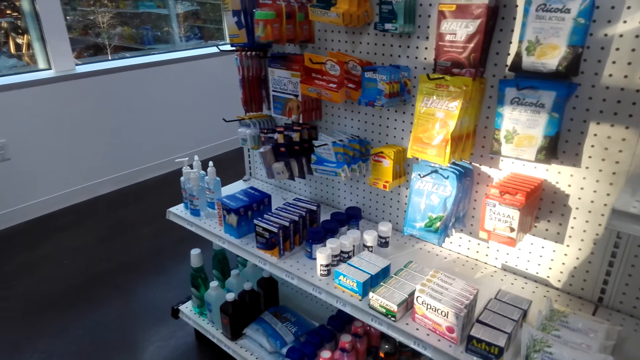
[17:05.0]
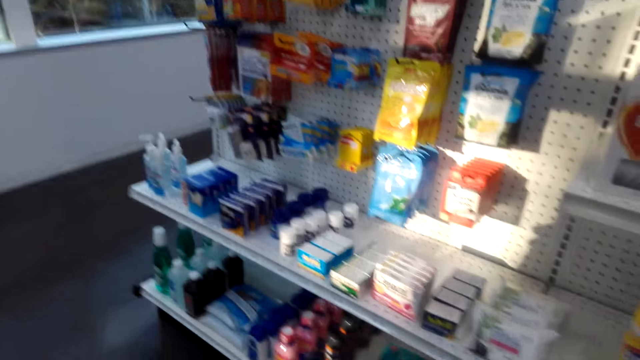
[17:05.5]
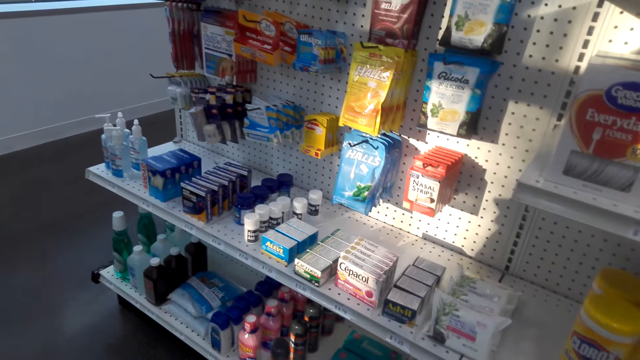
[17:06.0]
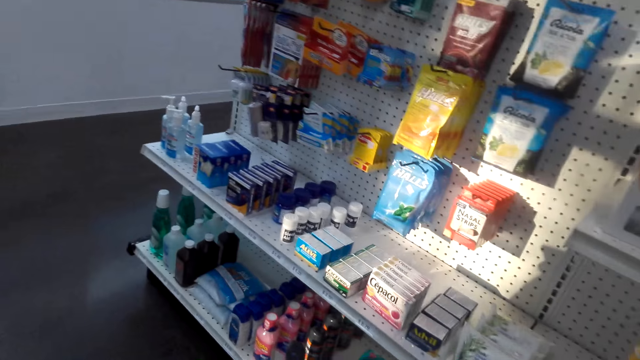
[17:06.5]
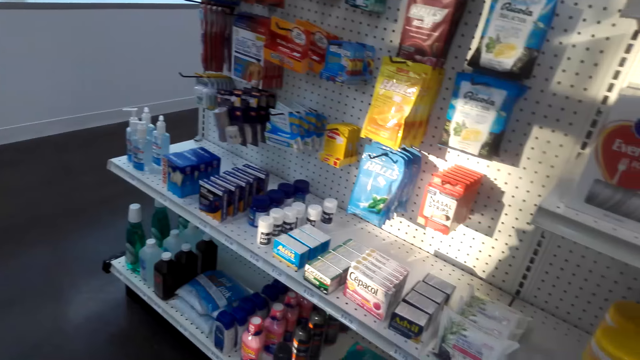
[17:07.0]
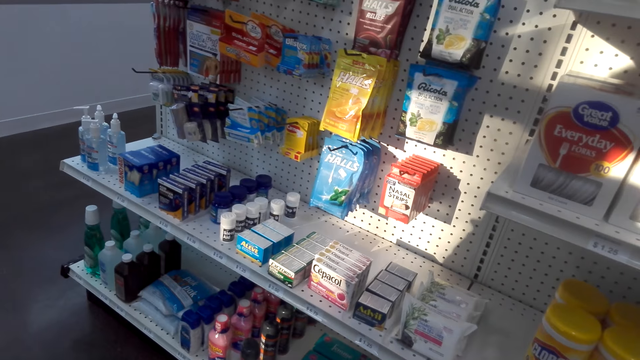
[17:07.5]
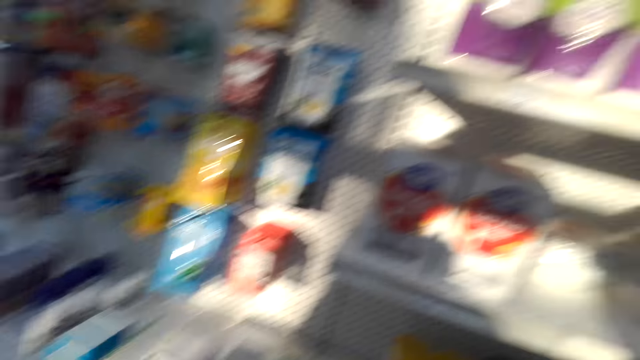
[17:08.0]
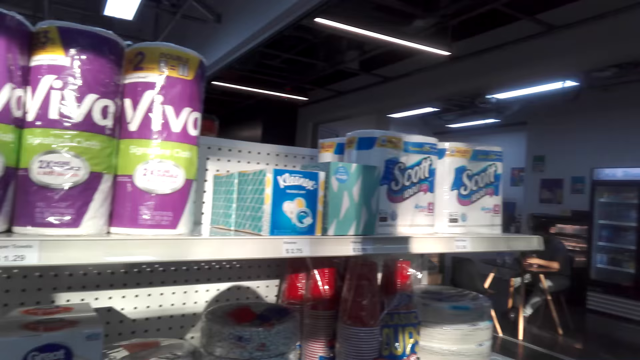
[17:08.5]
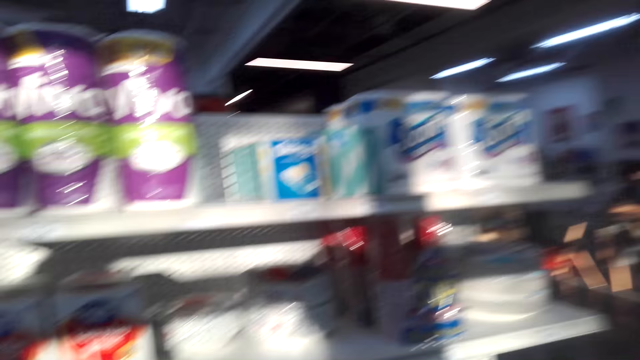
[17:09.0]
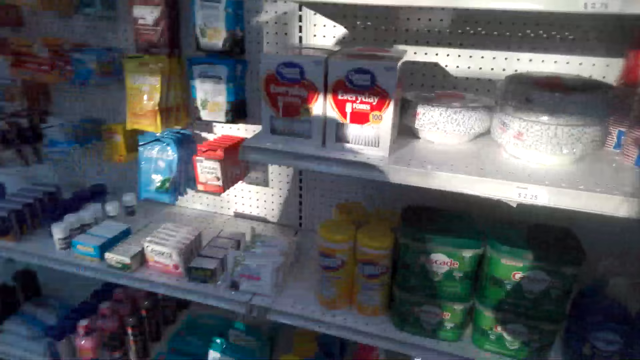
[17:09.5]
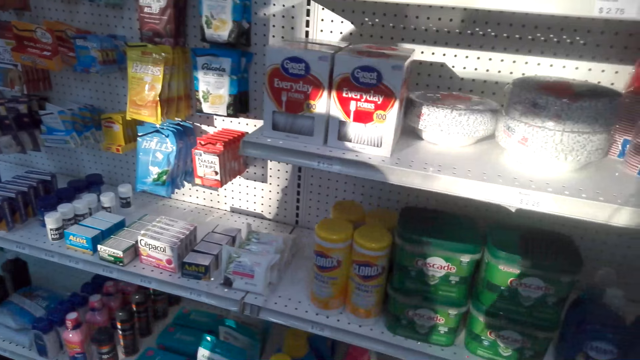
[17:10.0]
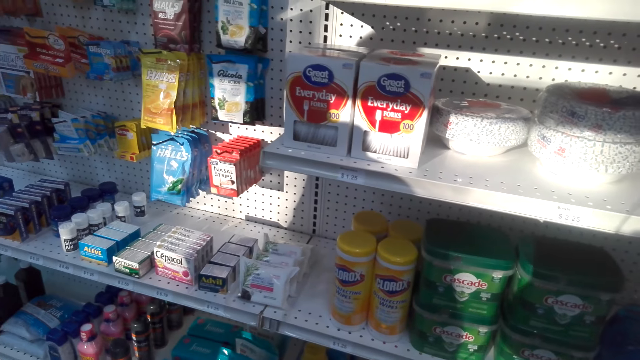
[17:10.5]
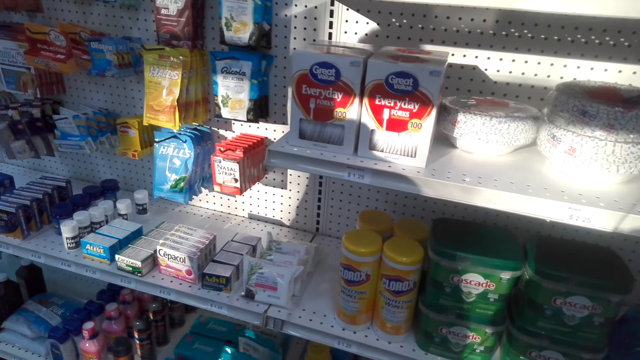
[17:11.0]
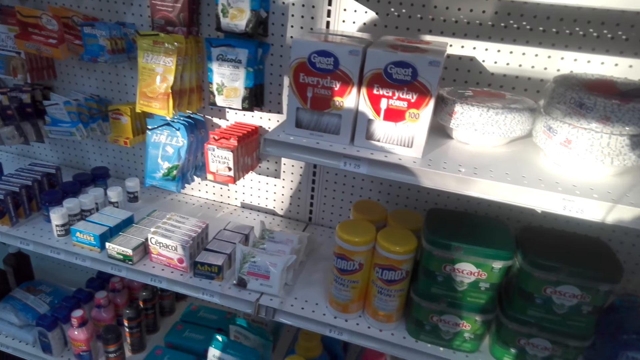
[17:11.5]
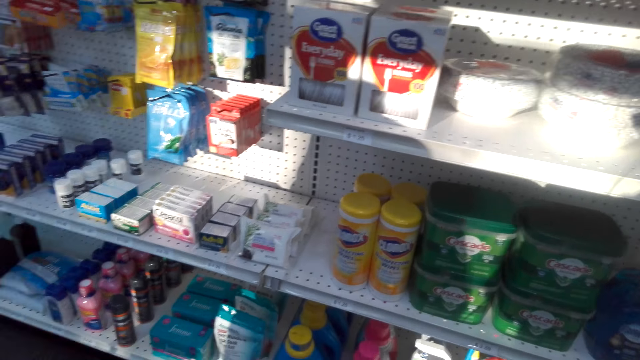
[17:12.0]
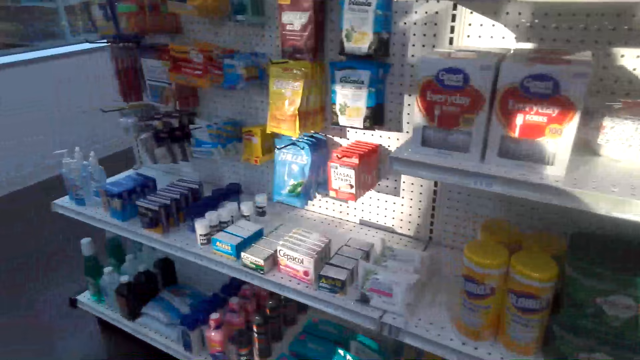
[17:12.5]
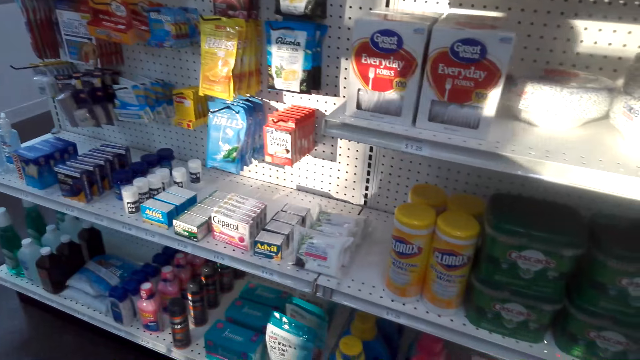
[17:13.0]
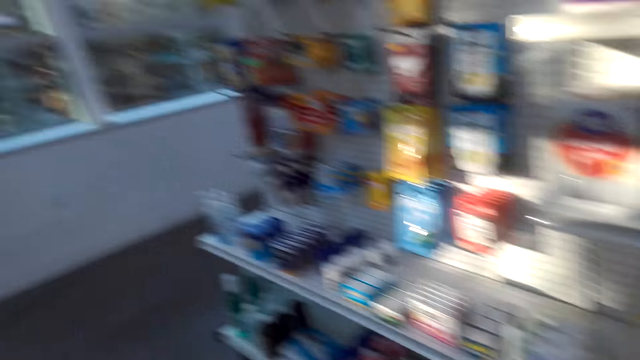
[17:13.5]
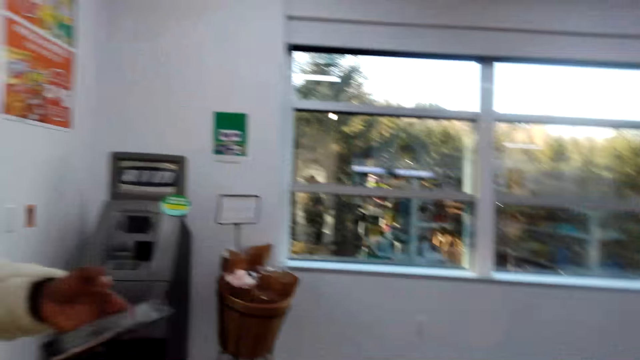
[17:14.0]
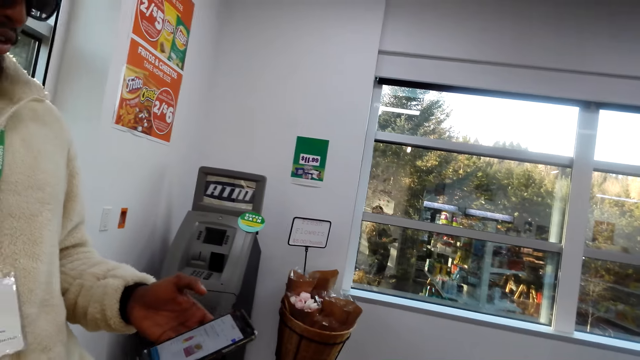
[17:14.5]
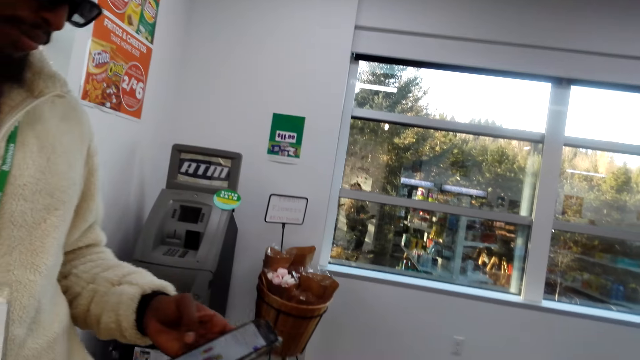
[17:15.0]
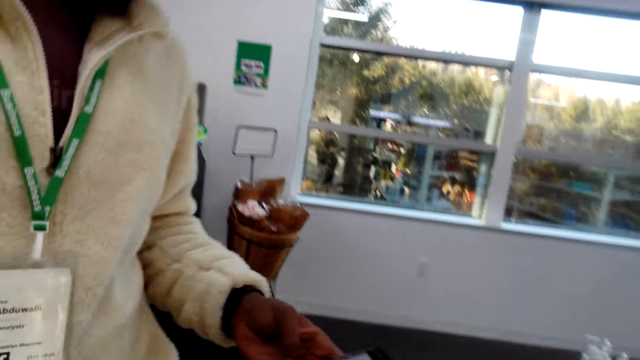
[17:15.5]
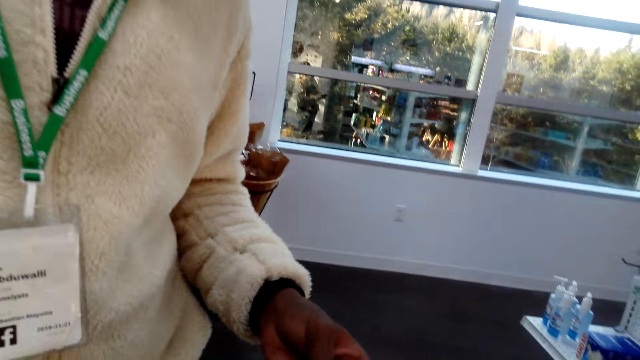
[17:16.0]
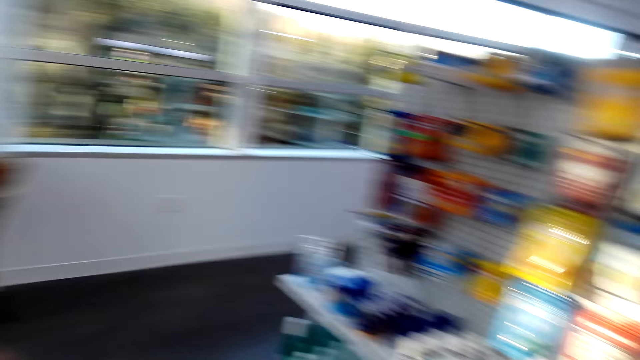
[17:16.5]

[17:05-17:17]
A person talks using his phone.

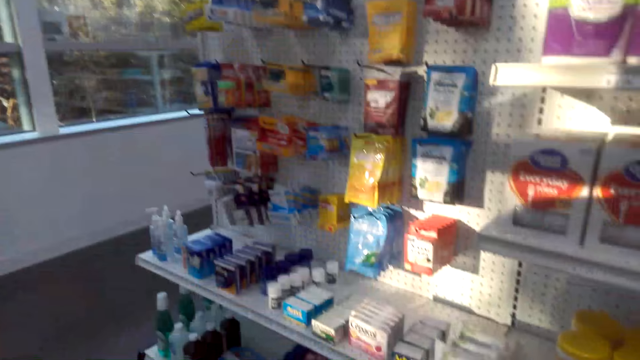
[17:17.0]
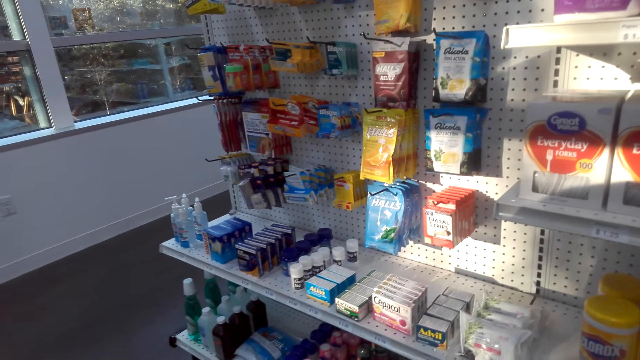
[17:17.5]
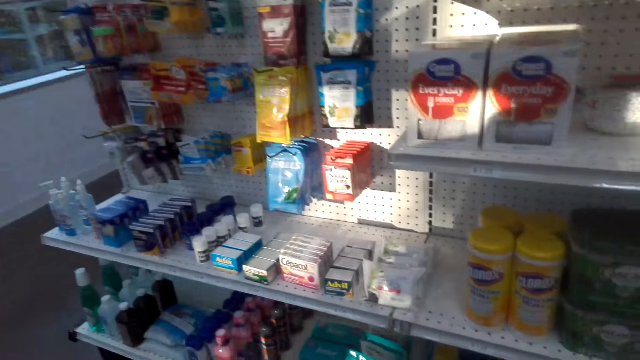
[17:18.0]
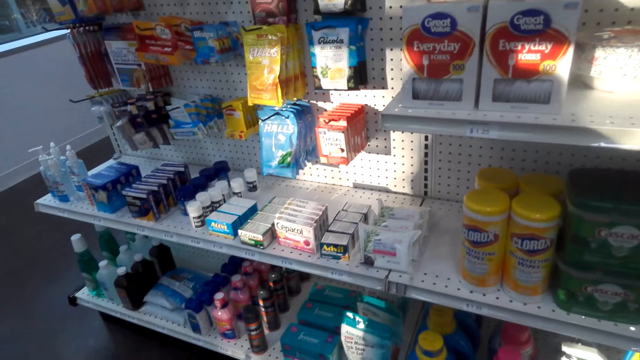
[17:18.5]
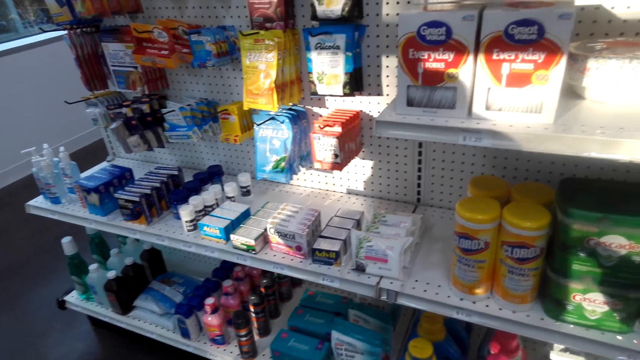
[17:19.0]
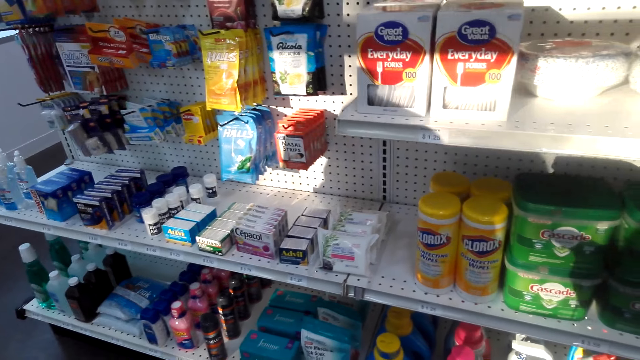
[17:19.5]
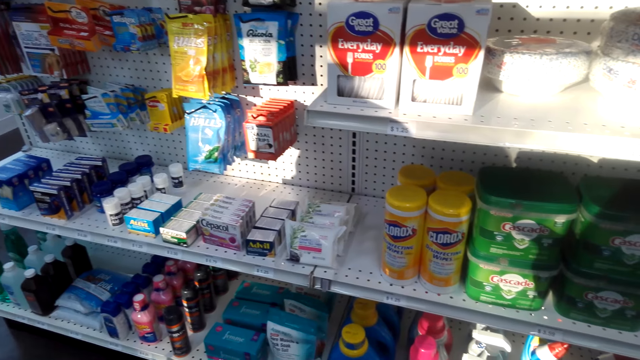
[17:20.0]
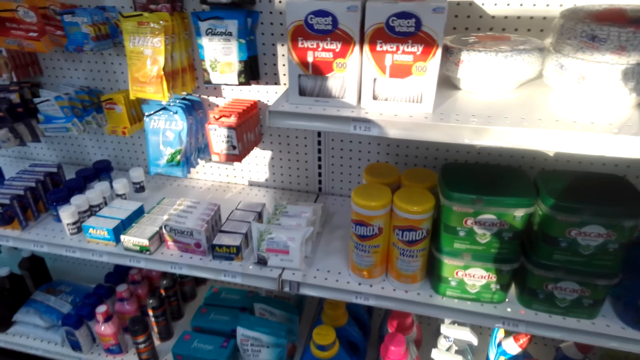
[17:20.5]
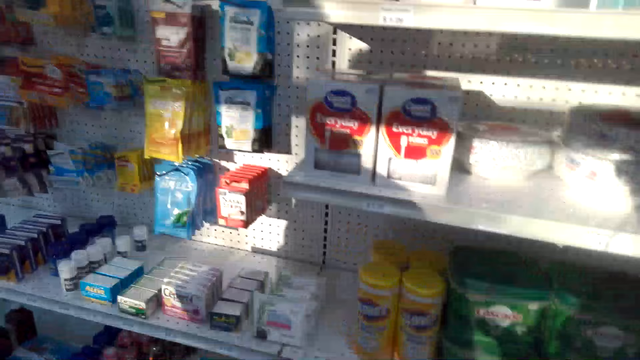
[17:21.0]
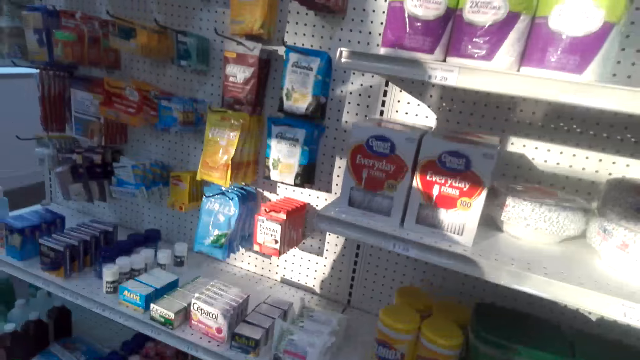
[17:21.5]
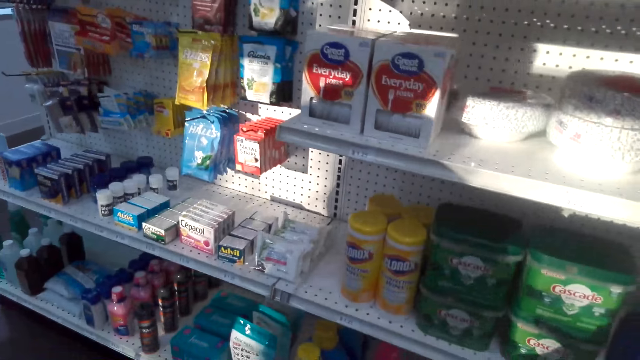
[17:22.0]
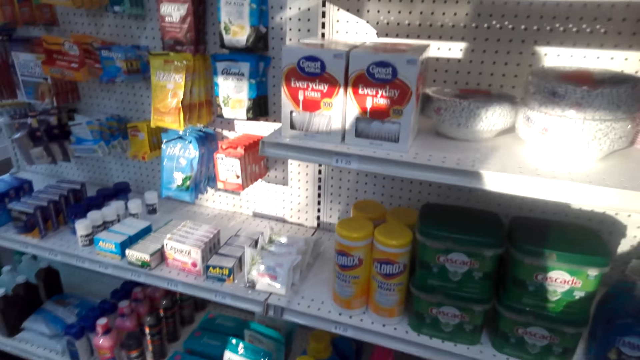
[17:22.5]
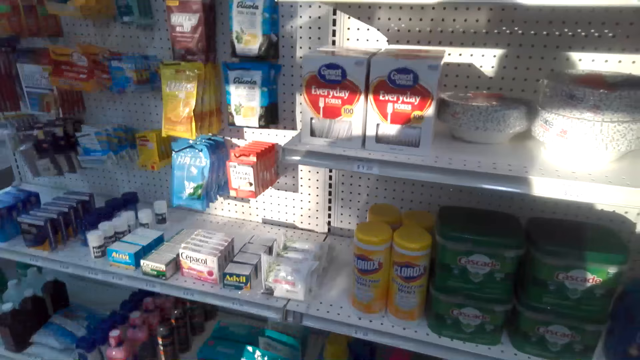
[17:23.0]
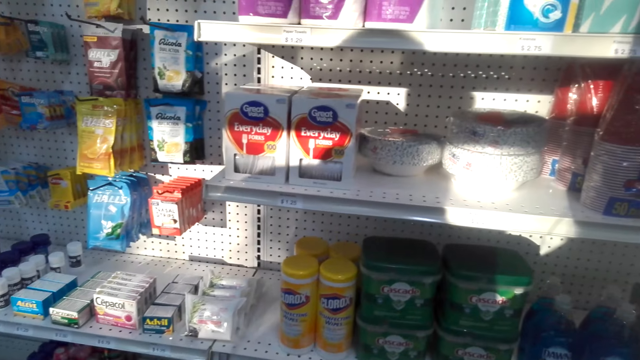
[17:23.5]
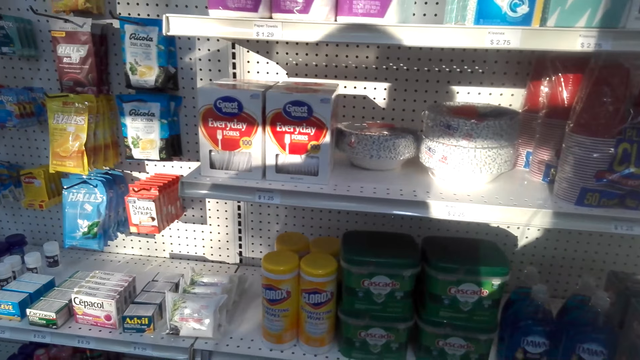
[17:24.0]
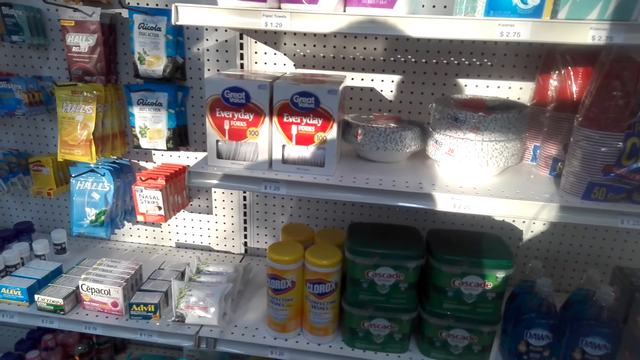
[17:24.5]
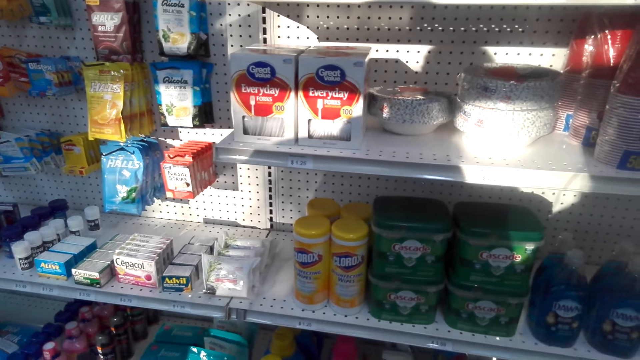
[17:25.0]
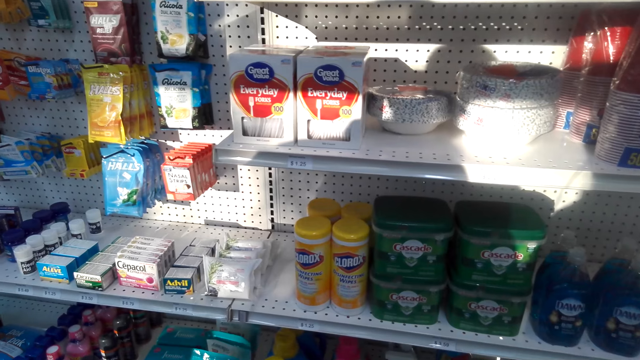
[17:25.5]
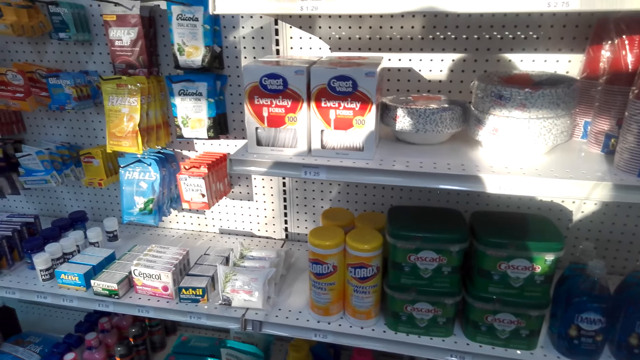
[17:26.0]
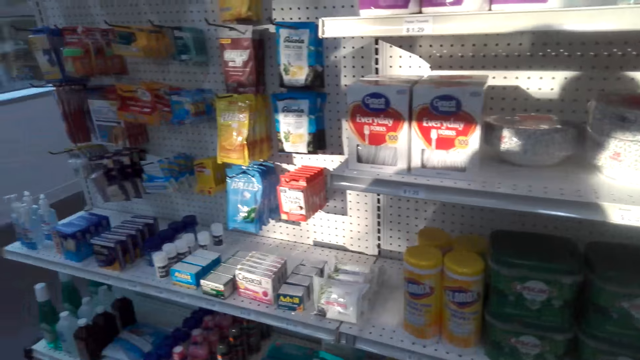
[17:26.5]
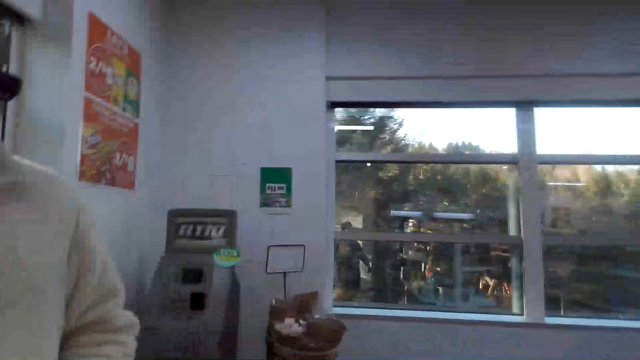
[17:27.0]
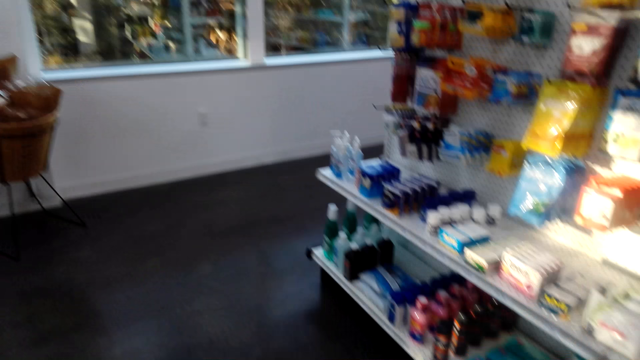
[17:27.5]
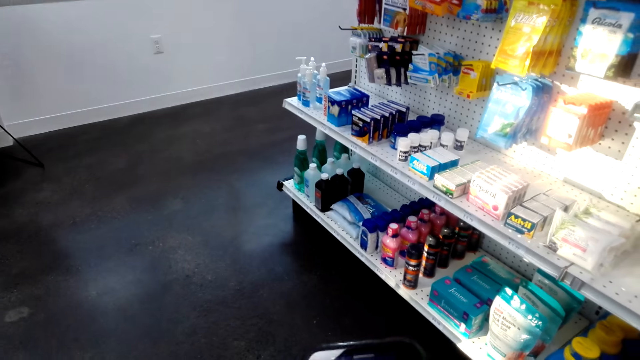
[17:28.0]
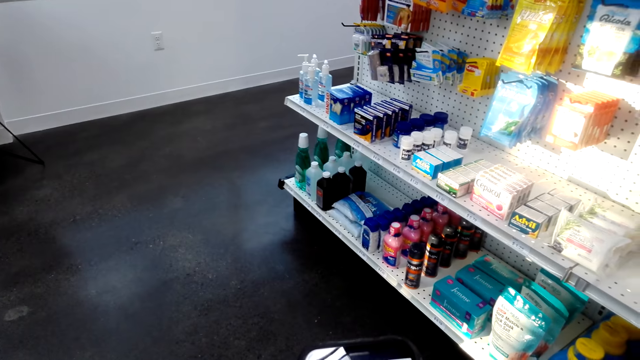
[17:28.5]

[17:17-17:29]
The camera wearer talks. A person talks. The camera wearer talks.
